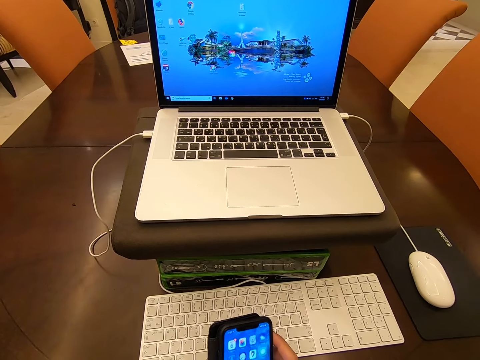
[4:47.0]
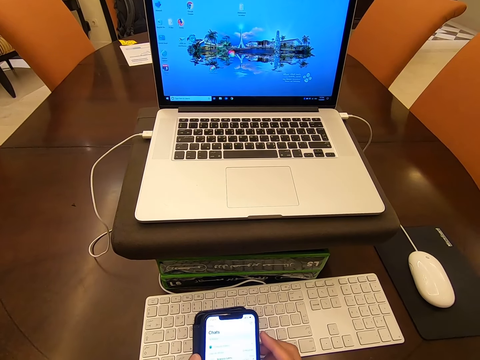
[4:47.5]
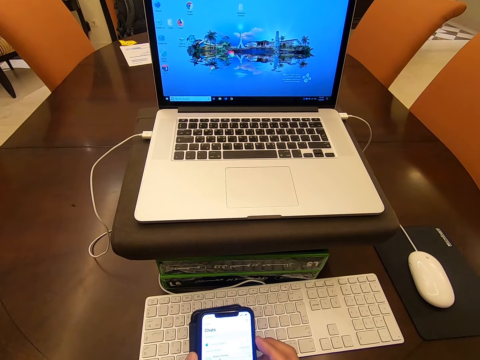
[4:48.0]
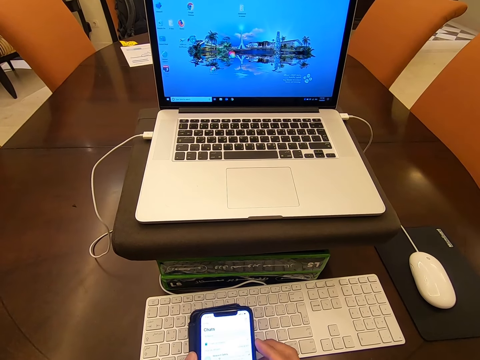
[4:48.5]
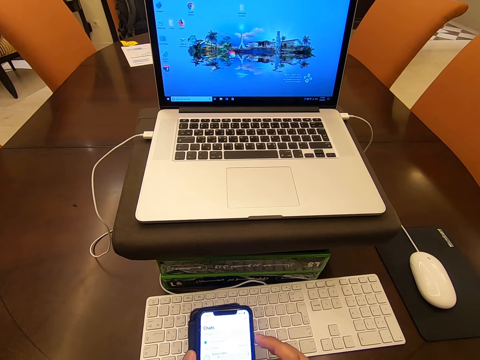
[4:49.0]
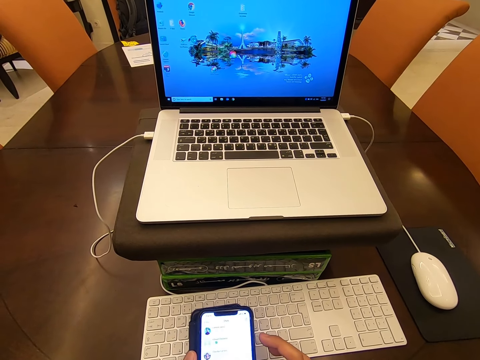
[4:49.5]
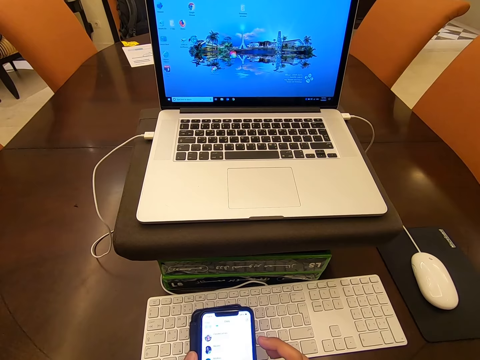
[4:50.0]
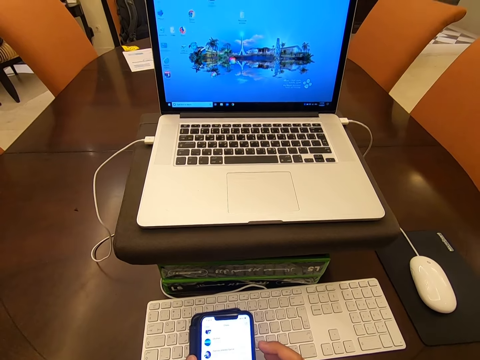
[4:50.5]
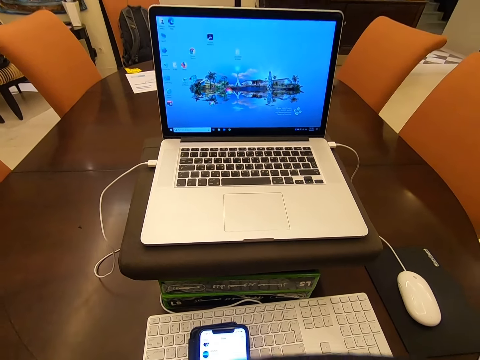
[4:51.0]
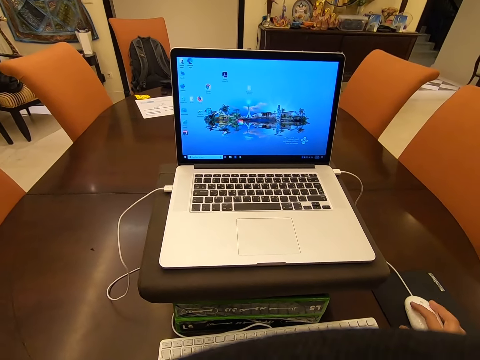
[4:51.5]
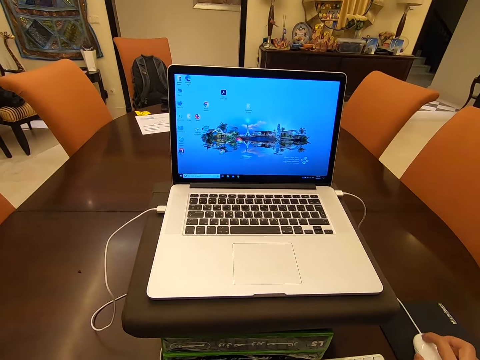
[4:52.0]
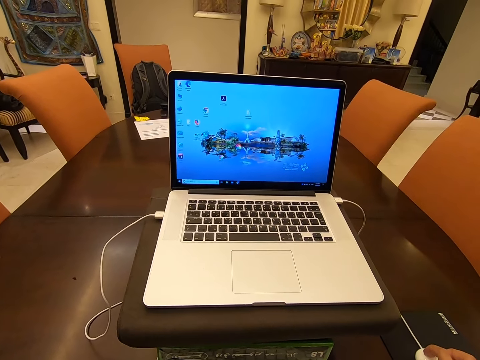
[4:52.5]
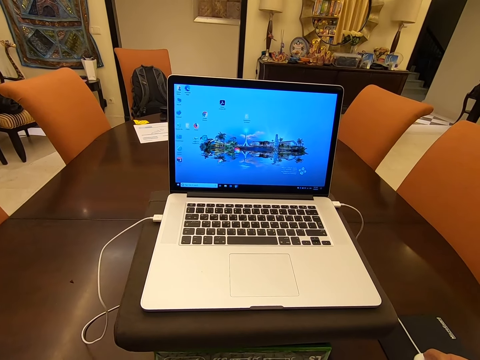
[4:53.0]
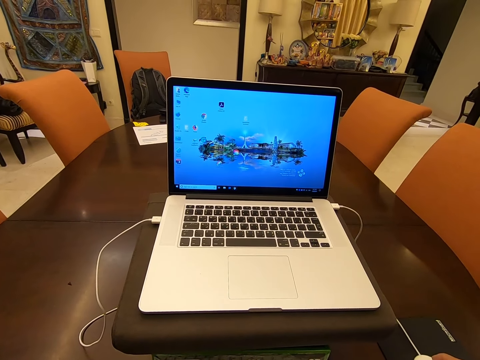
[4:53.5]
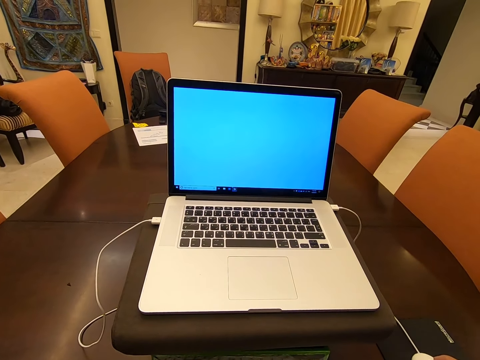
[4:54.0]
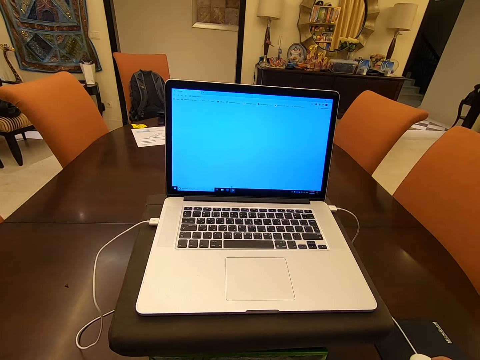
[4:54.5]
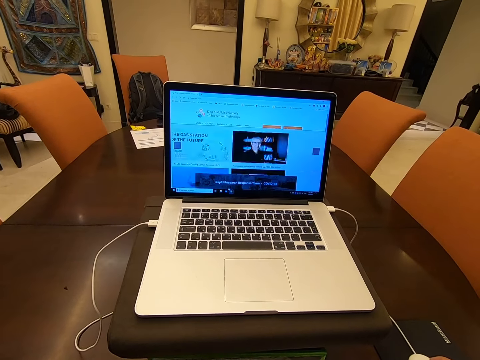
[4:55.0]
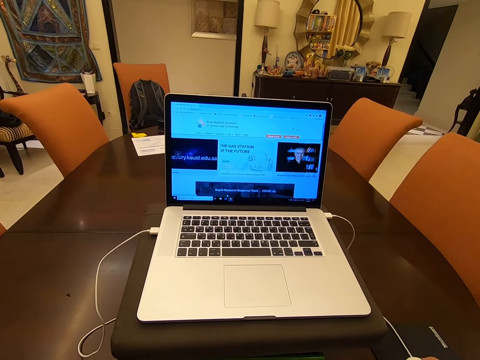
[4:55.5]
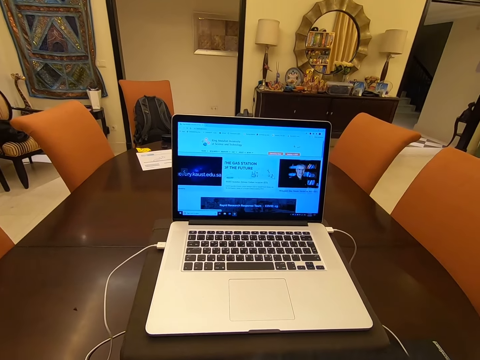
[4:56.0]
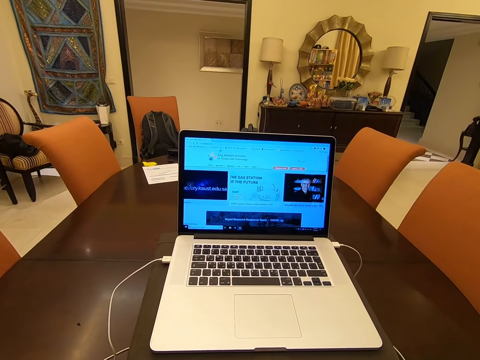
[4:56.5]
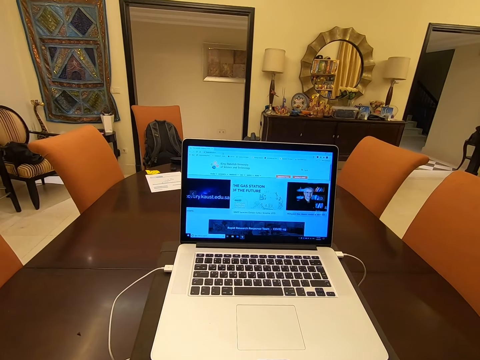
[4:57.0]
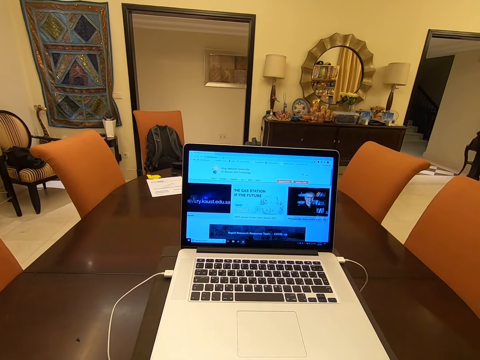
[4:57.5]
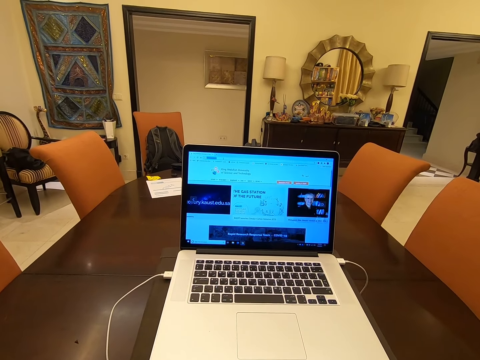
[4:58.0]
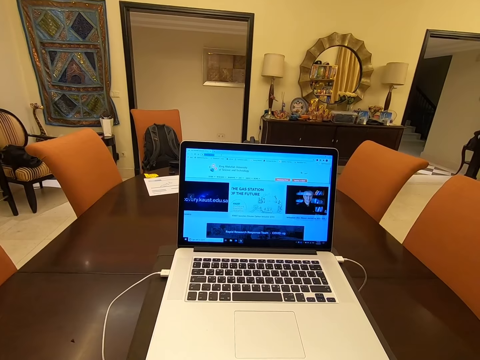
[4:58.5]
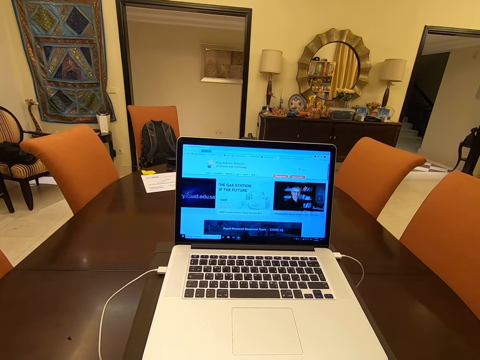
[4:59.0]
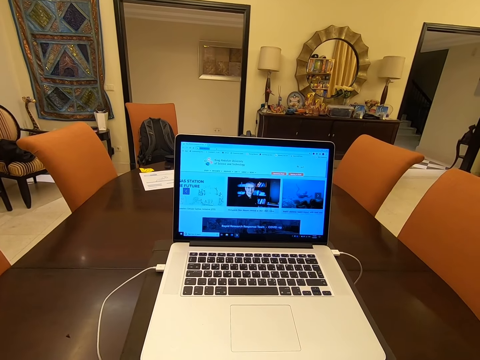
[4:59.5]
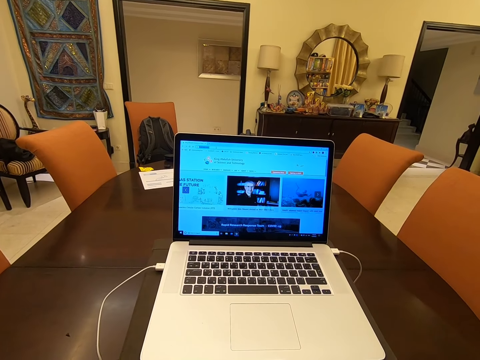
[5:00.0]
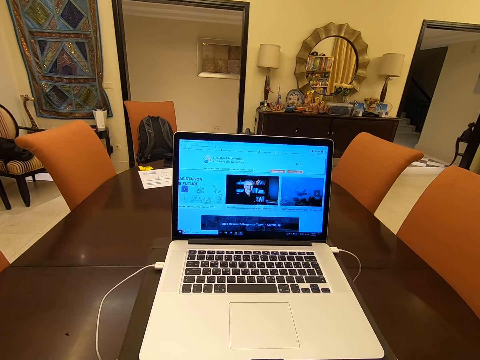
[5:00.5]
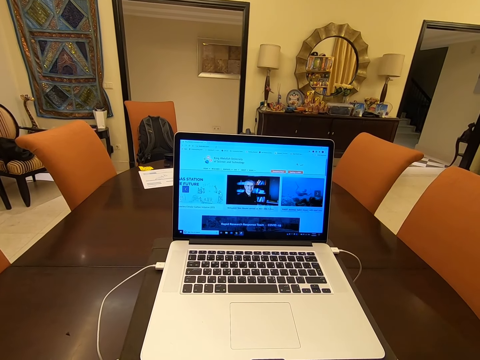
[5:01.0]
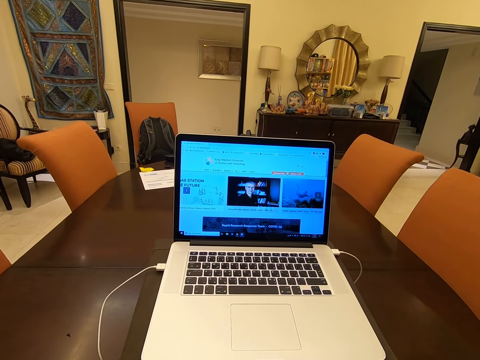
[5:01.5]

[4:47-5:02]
The camera wearer operates the laptop.

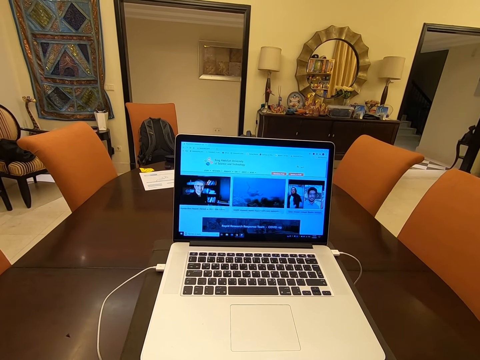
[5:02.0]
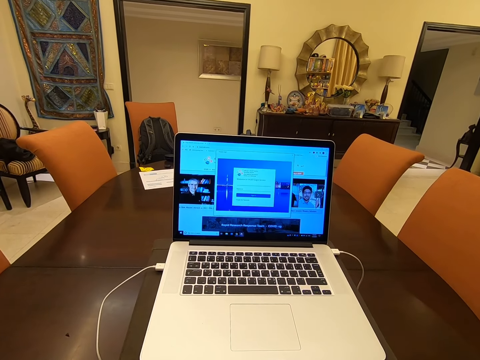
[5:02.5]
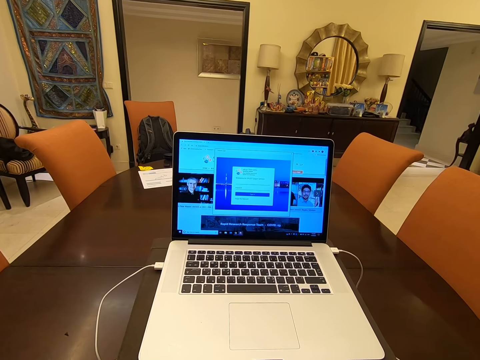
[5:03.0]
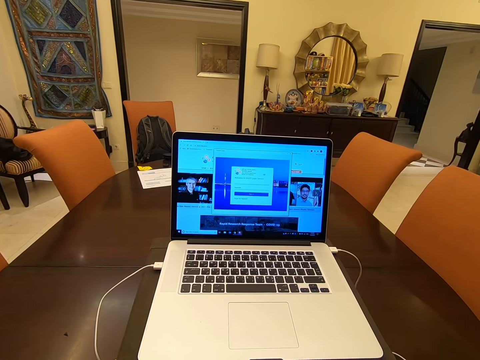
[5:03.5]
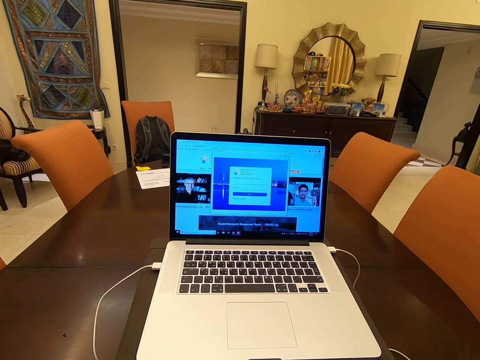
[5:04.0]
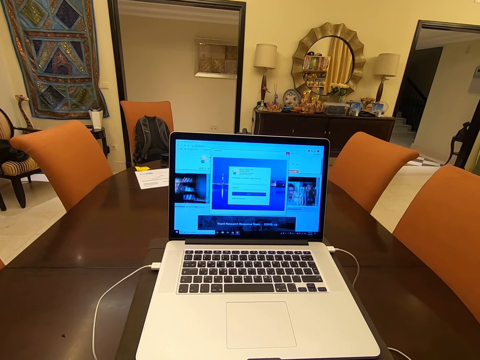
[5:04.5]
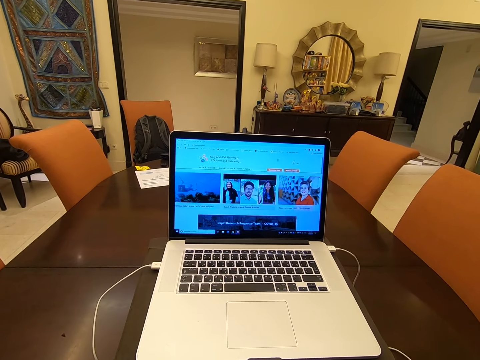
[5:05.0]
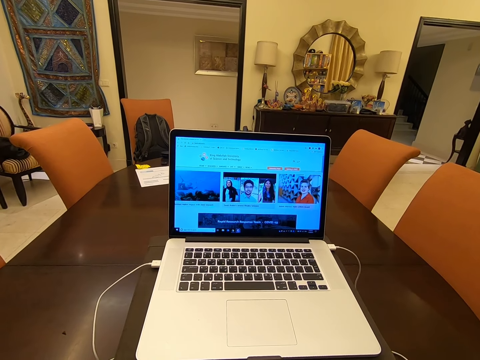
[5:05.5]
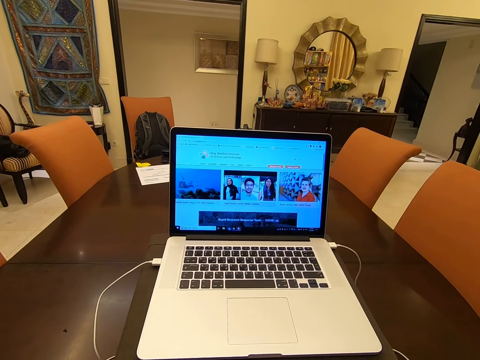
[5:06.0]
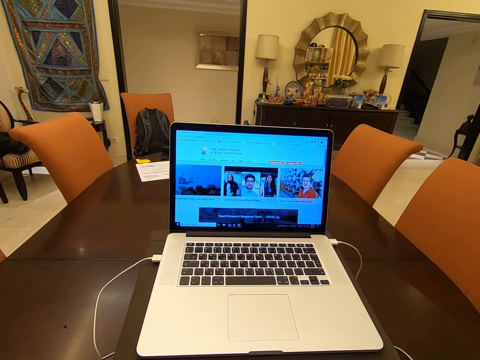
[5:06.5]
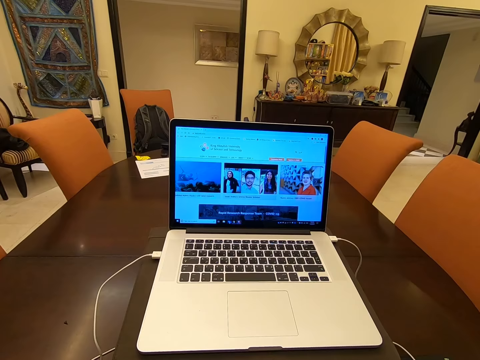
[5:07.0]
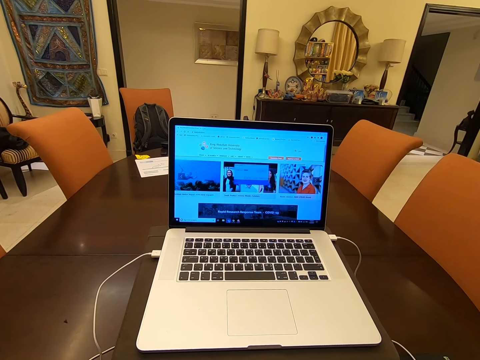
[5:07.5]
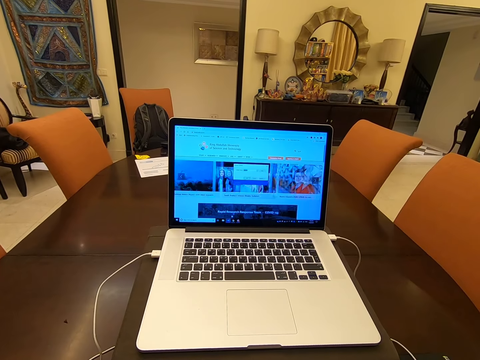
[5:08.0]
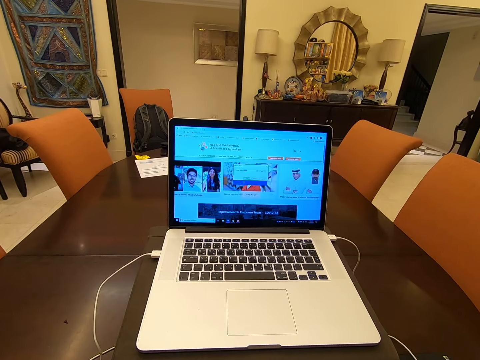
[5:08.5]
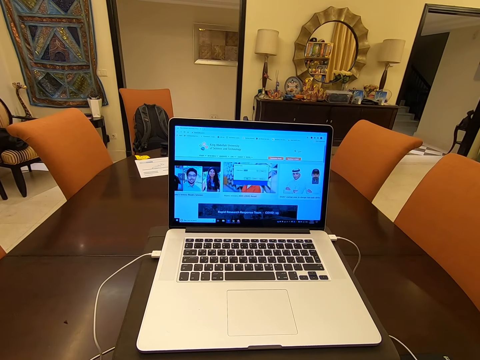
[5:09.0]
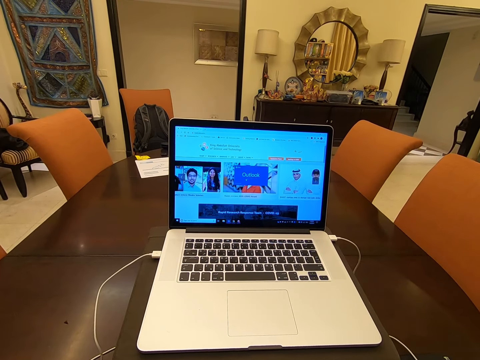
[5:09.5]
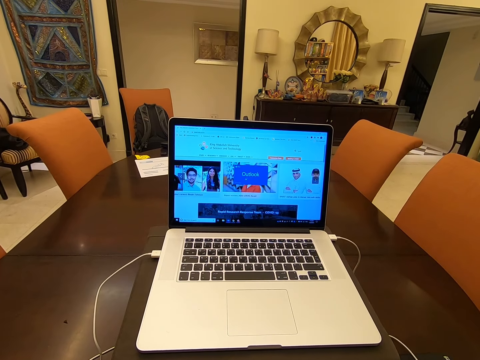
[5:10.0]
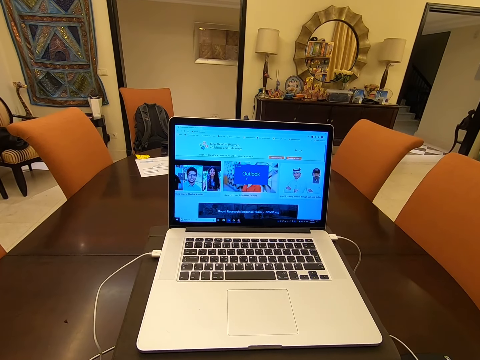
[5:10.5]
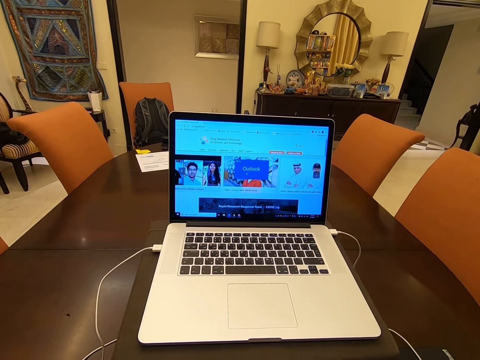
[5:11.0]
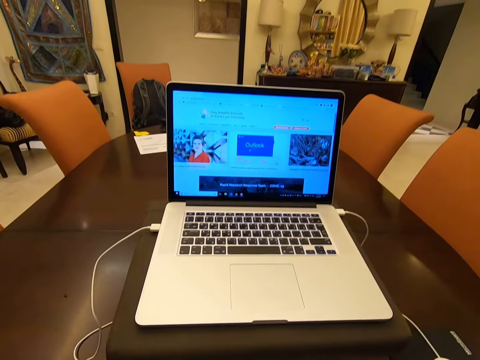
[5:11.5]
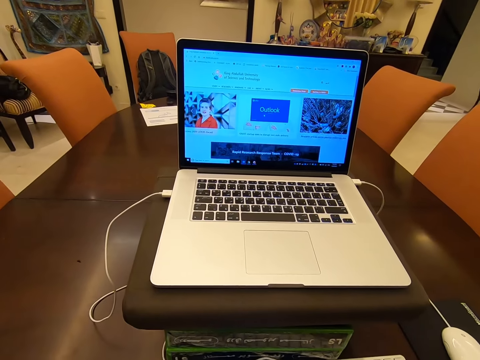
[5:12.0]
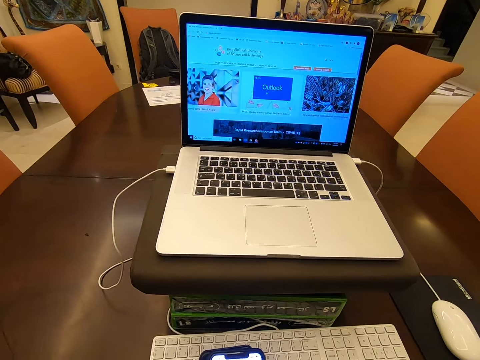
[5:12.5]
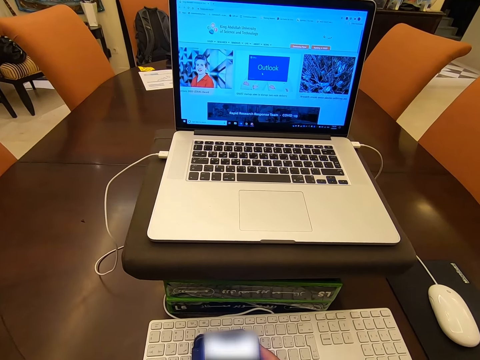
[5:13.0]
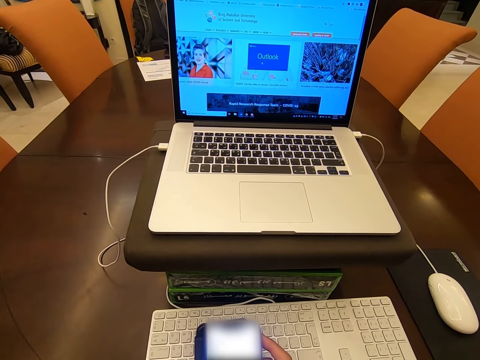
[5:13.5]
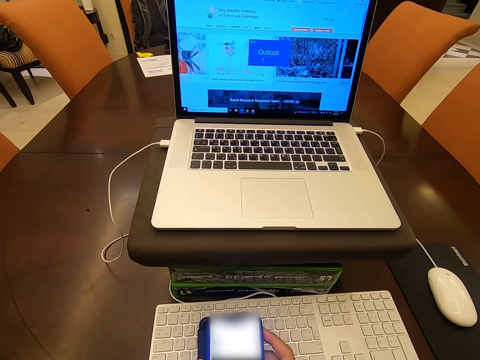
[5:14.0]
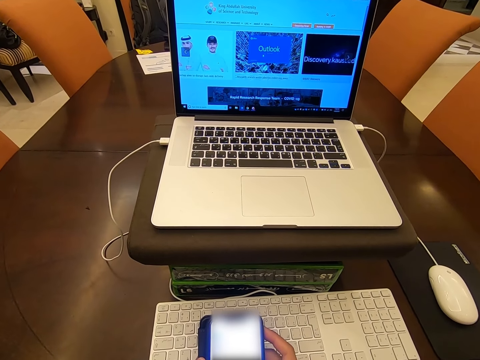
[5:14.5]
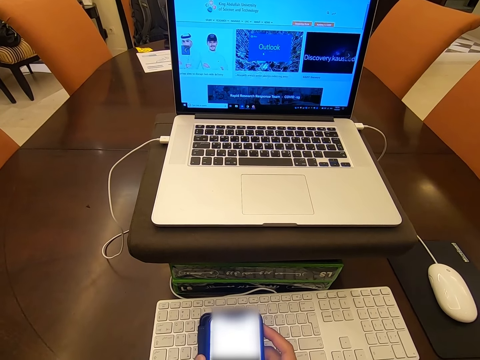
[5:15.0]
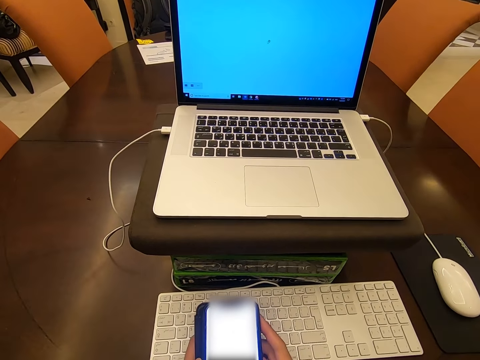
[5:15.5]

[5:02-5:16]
The camera wearer operates the phone.
